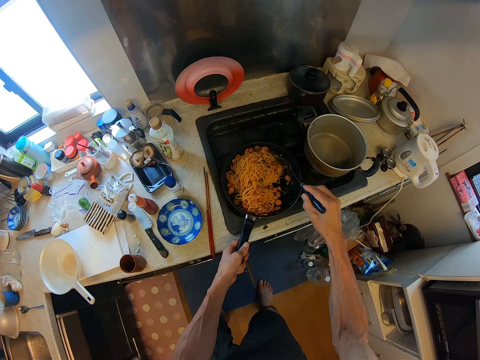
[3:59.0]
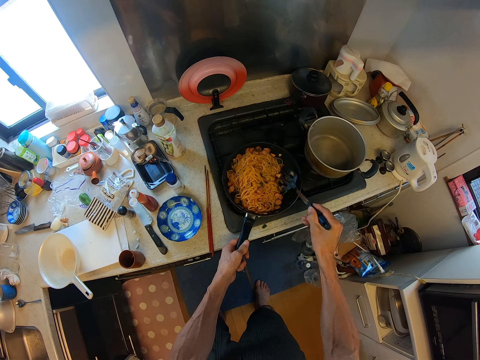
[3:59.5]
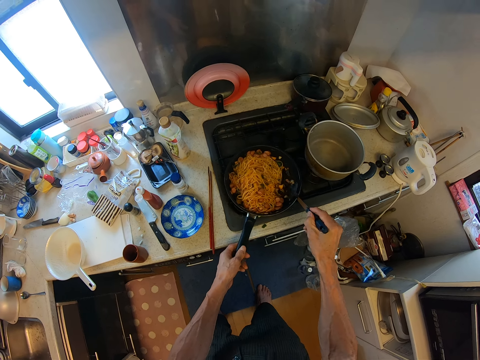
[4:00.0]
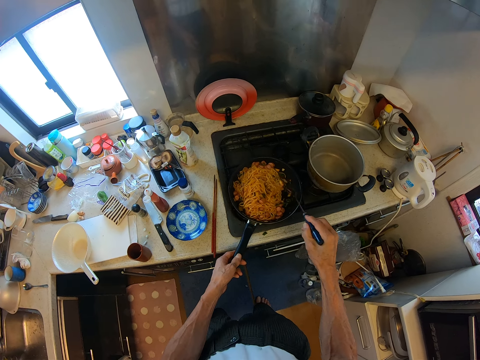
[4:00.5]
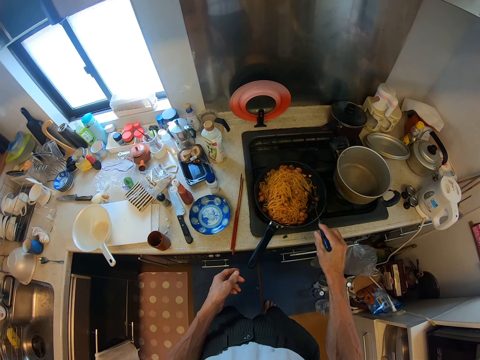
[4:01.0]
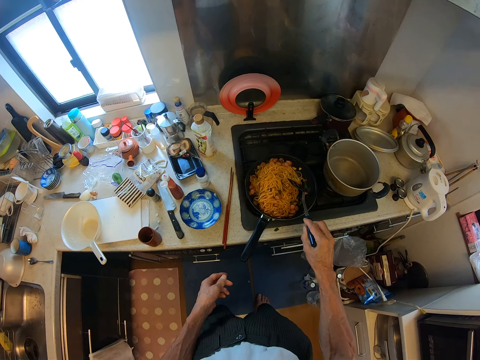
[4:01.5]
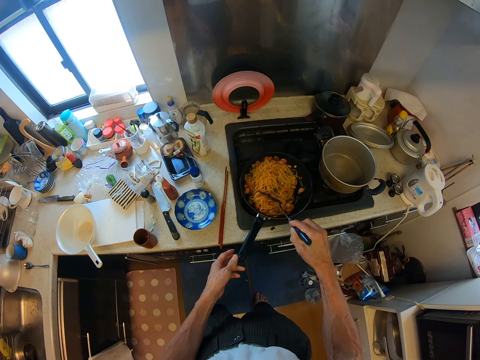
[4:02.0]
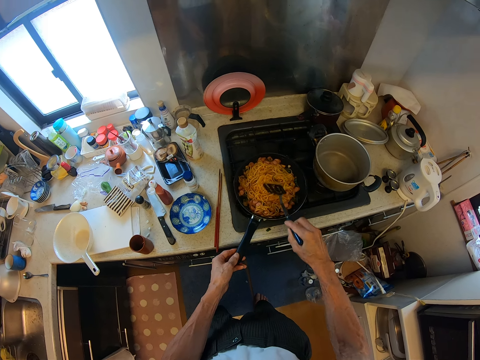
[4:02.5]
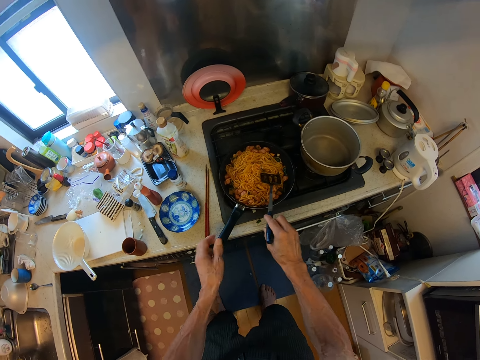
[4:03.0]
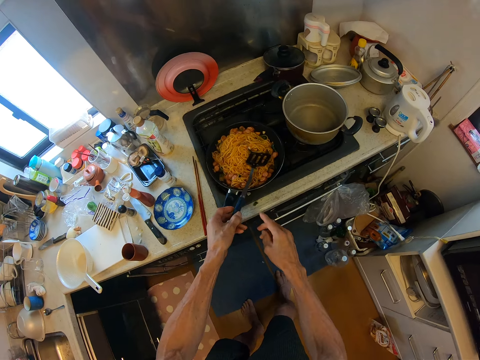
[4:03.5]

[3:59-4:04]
The camera wearer unhands the cooking pan. They move the cooking pan. They exchange the hand holding the slotted spatula.

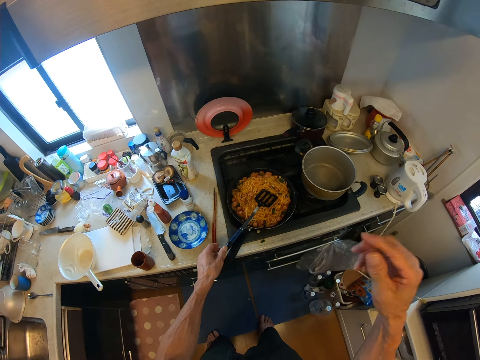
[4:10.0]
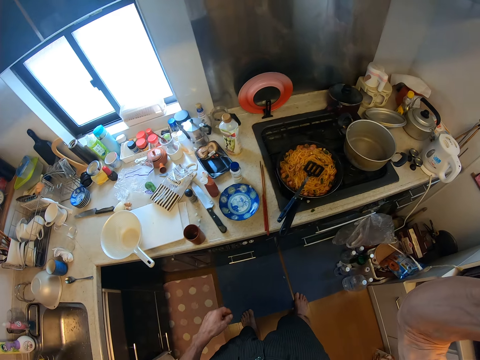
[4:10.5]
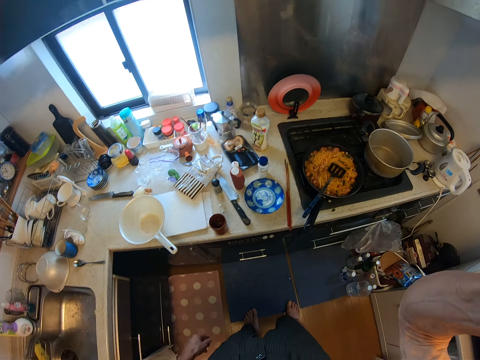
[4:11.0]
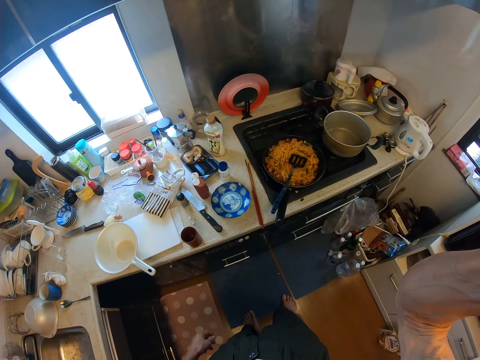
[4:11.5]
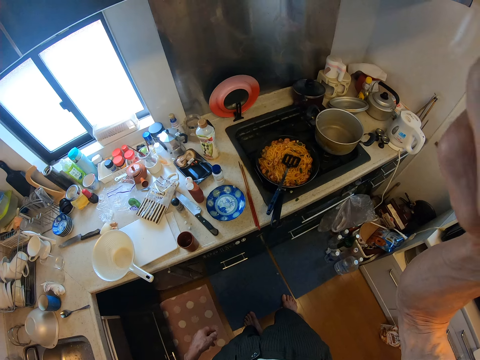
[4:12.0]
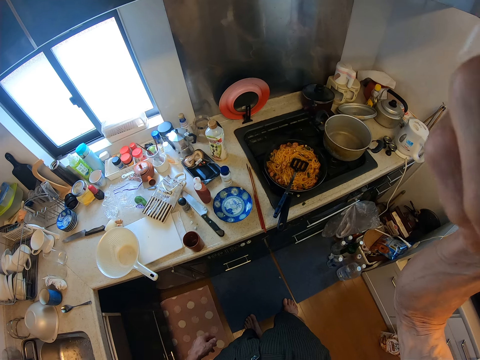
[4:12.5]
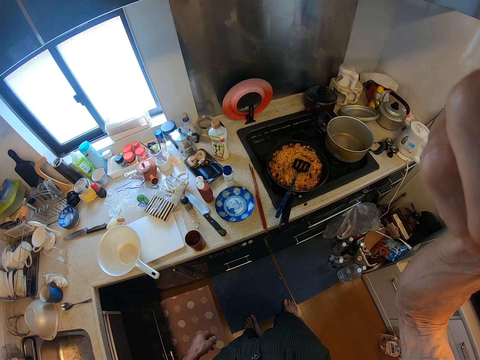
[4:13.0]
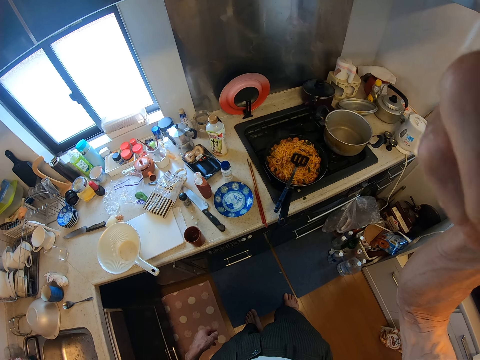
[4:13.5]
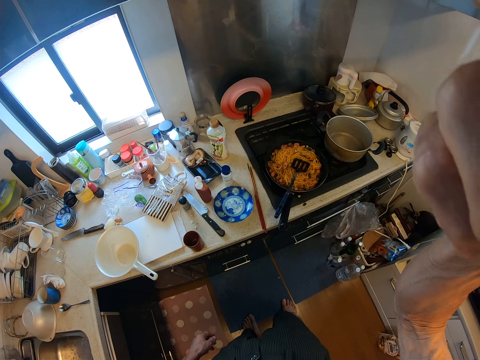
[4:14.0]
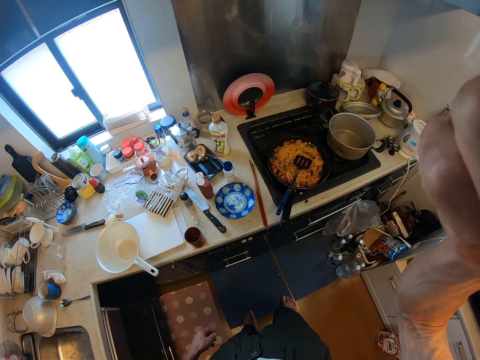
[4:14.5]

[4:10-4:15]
The camera wearer fixes the camera. They touch the camera.
